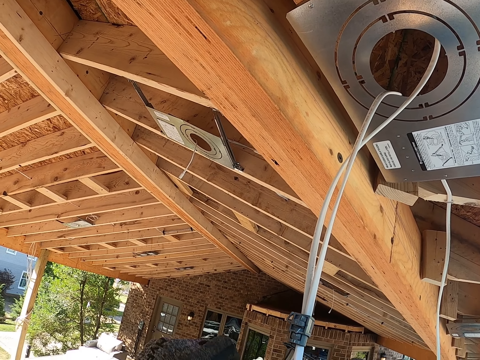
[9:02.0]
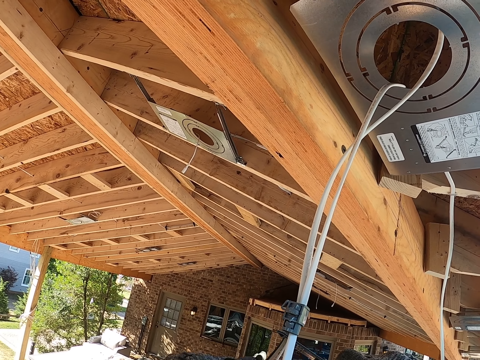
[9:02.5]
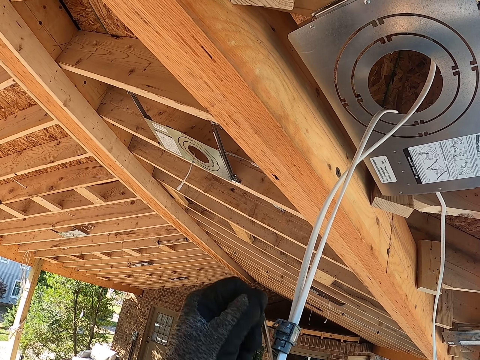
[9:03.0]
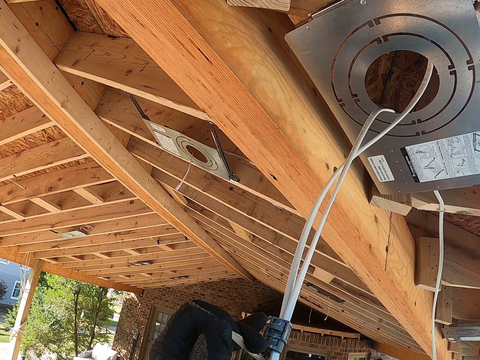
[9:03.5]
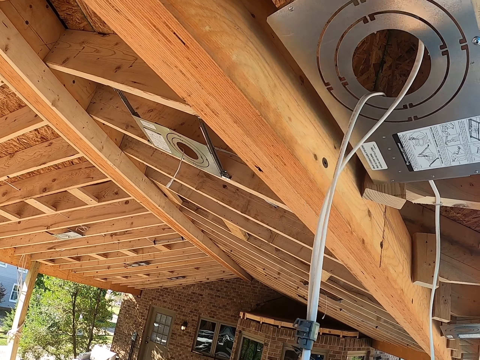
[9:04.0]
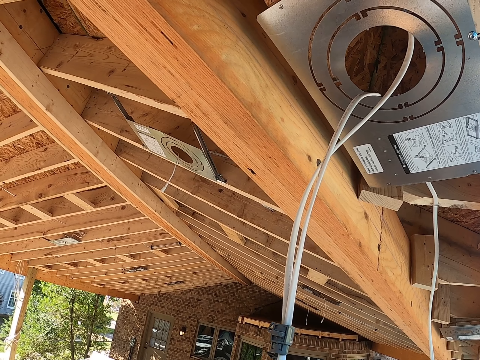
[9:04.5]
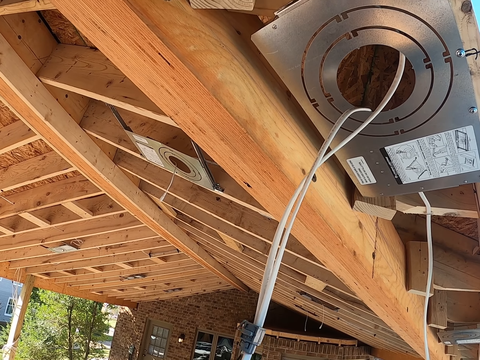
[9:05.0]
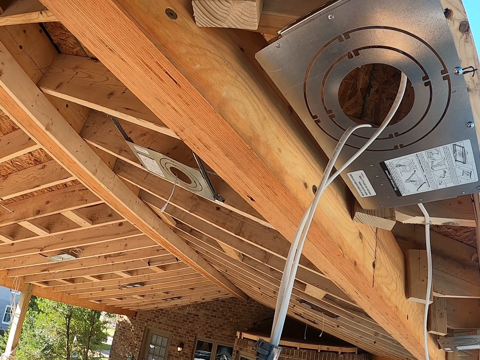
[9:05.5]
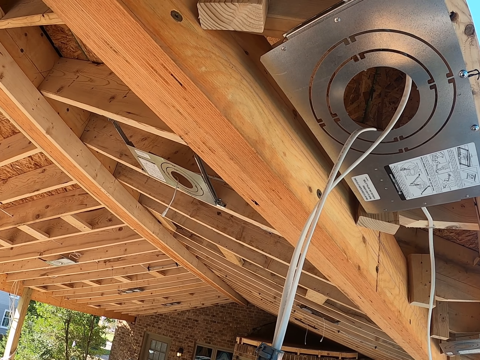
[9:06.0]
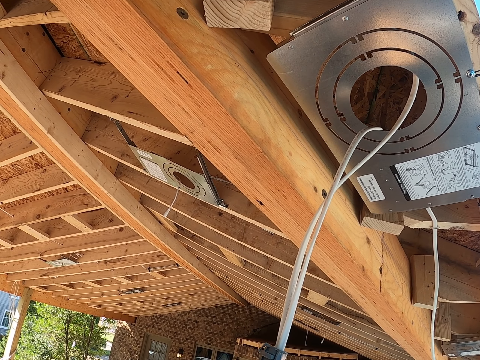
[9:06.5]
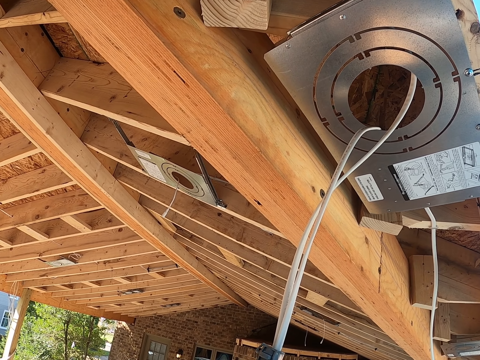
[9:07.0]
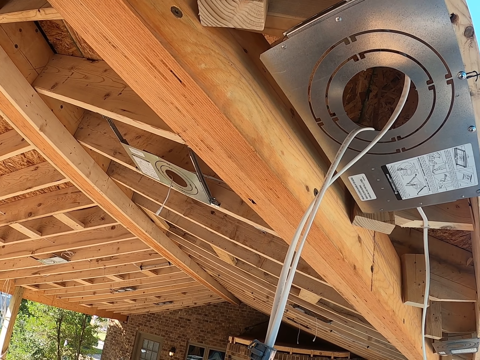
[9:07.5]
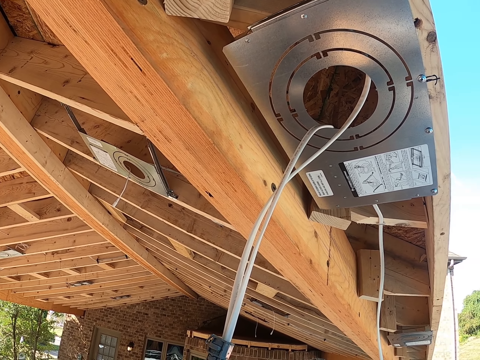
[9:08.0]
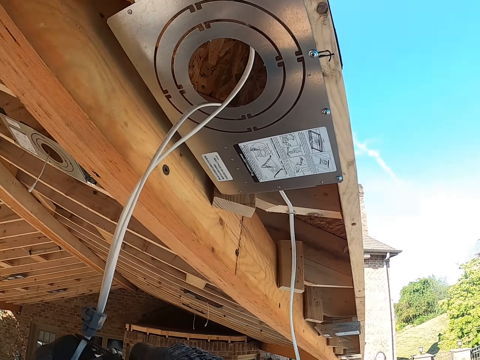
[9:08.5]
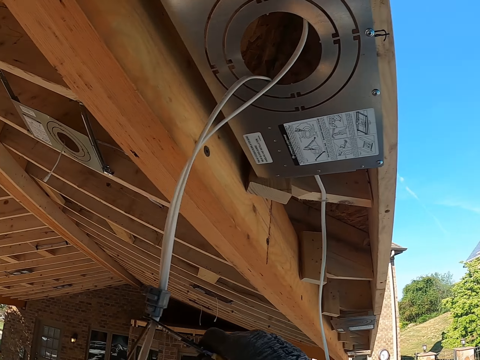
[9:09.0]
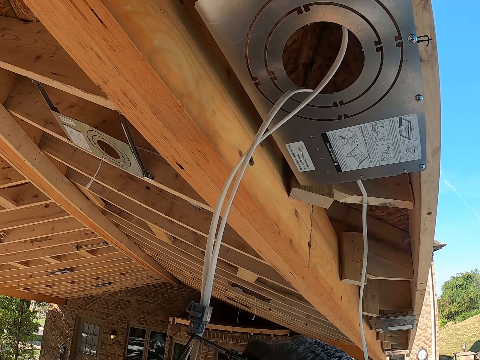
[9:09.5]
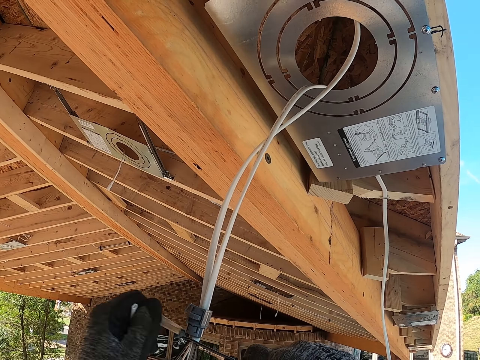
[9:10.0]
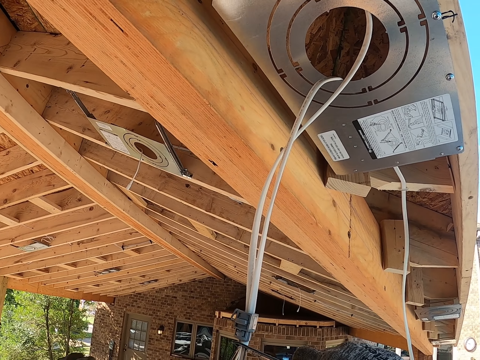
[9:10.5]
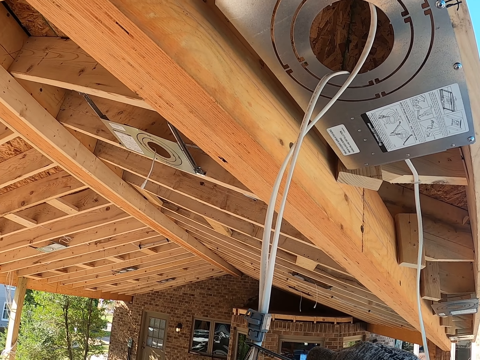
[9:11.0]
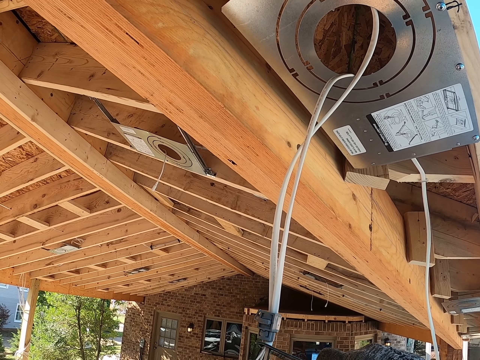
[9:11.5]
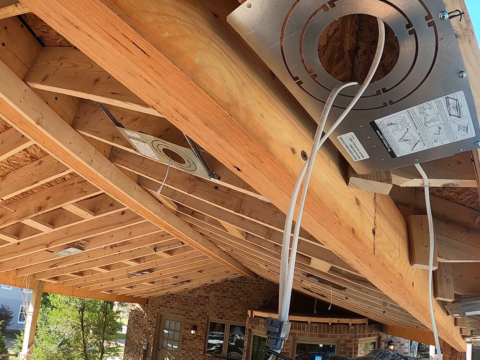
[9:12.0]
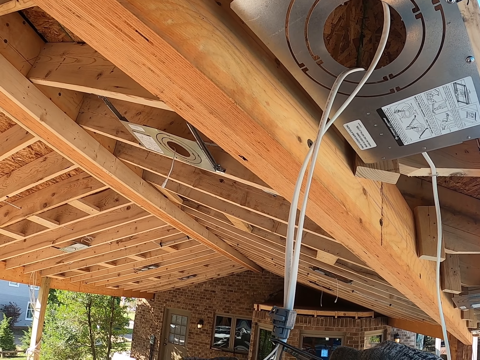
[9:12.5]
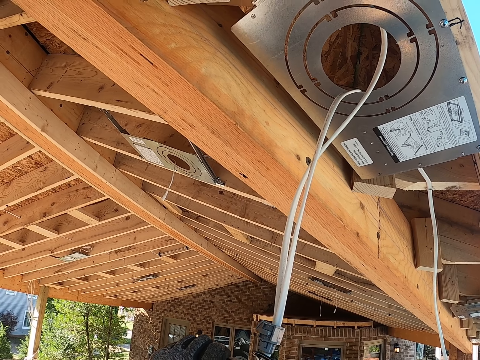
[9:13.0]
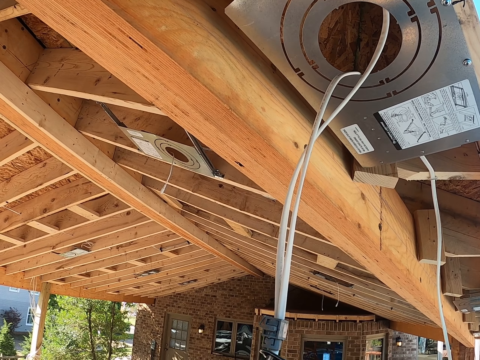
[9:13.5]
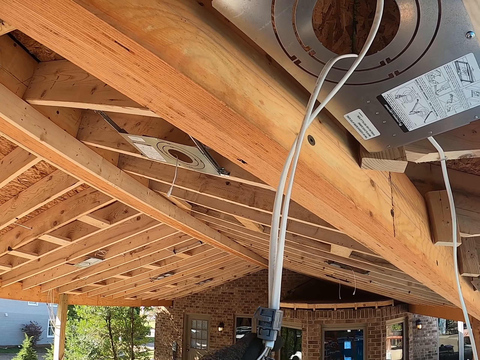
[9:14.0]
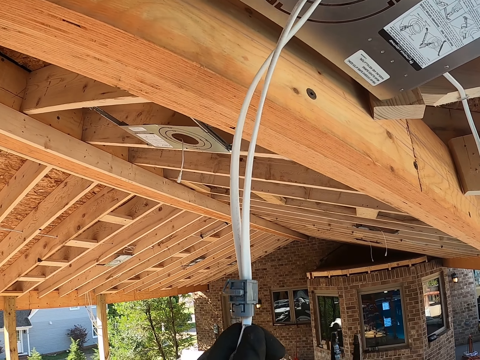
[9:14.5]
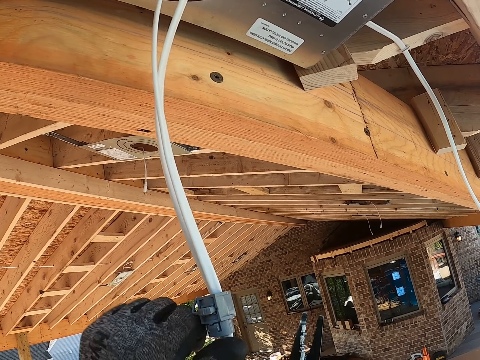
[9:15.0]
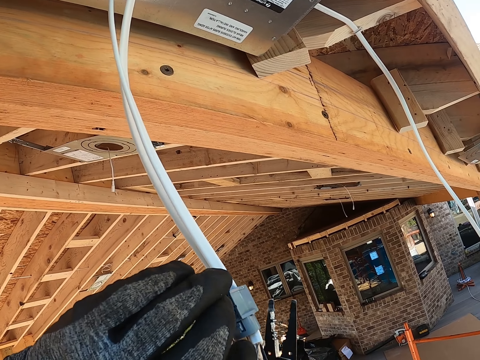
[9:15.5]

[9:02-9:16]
The camera wearer aligns the cable.

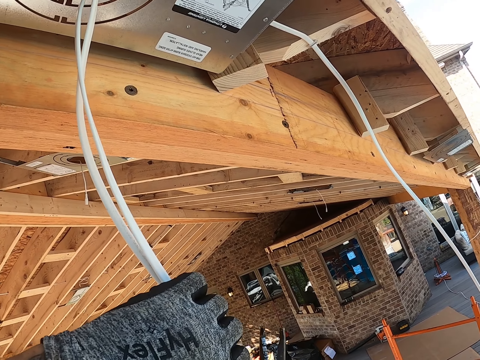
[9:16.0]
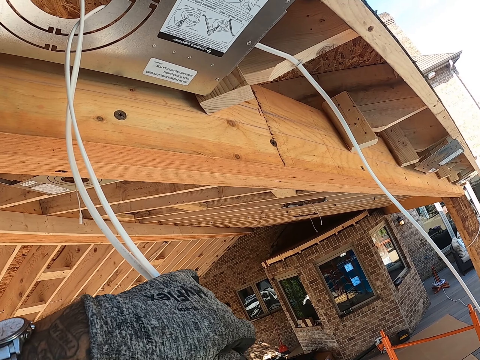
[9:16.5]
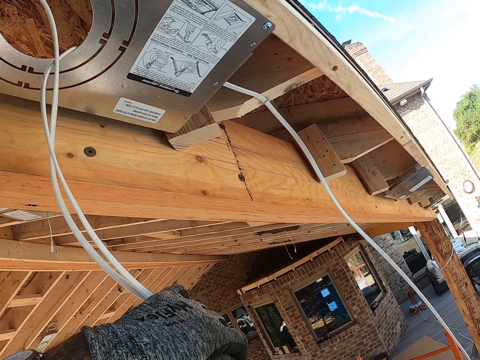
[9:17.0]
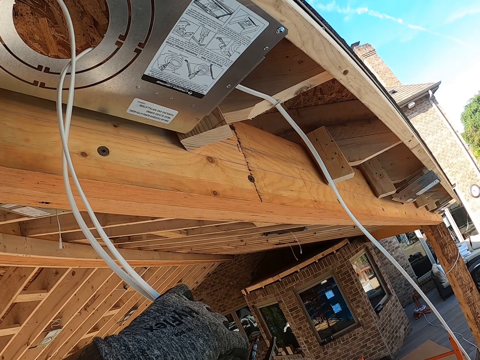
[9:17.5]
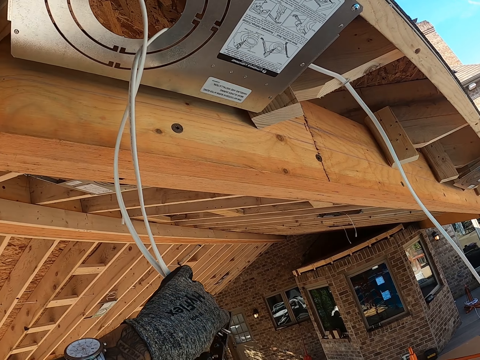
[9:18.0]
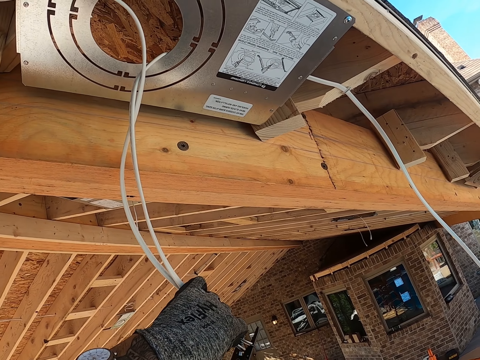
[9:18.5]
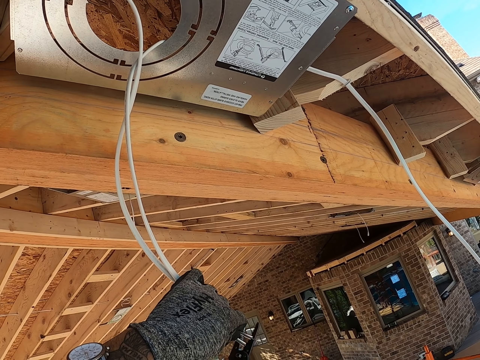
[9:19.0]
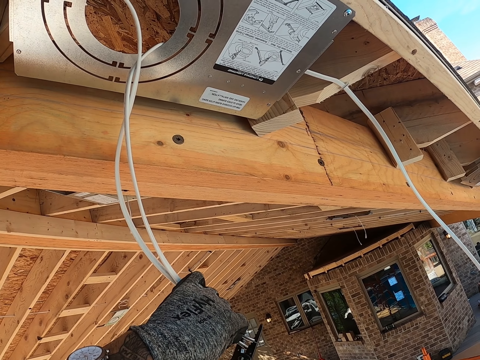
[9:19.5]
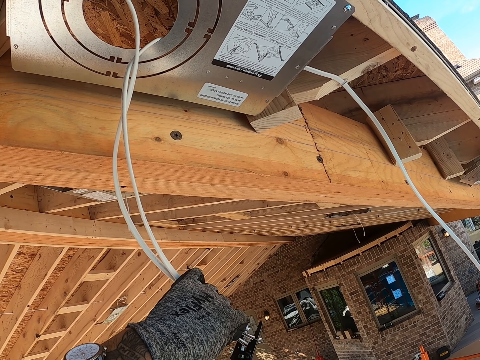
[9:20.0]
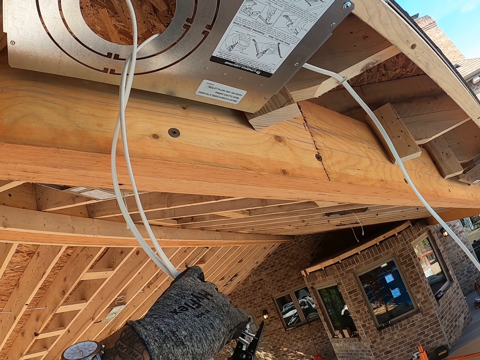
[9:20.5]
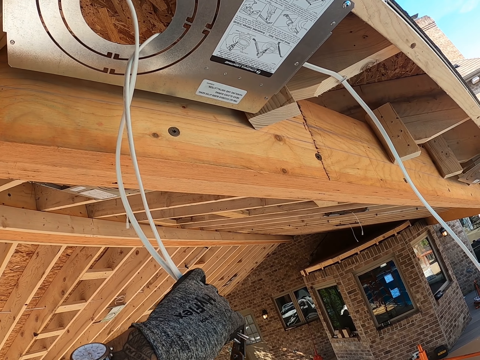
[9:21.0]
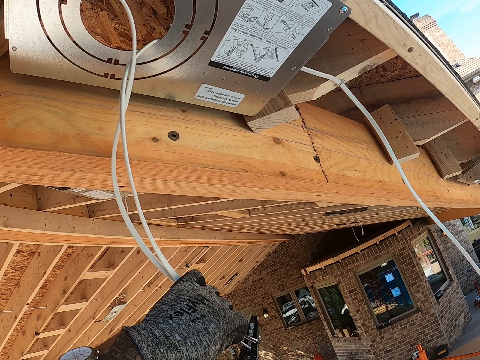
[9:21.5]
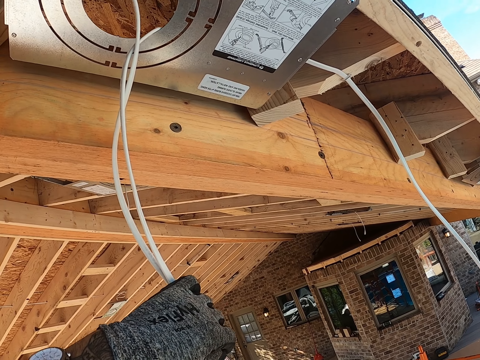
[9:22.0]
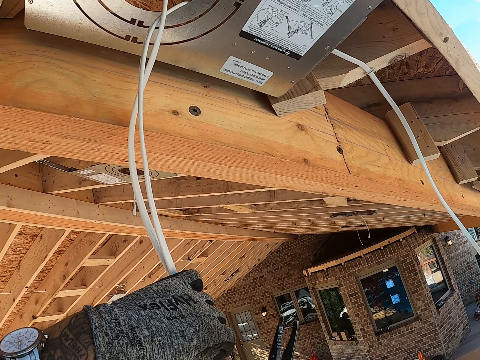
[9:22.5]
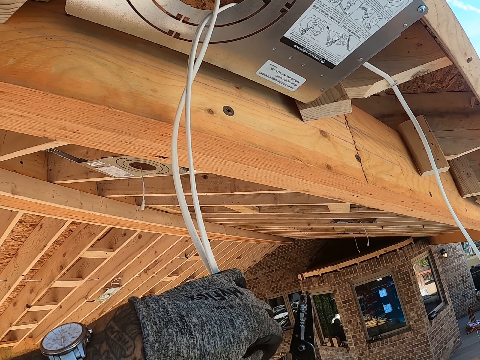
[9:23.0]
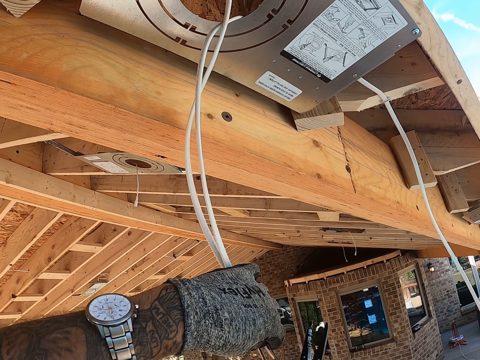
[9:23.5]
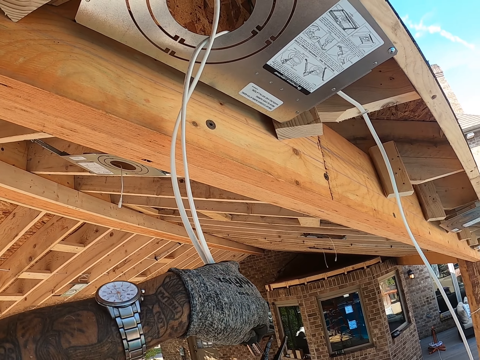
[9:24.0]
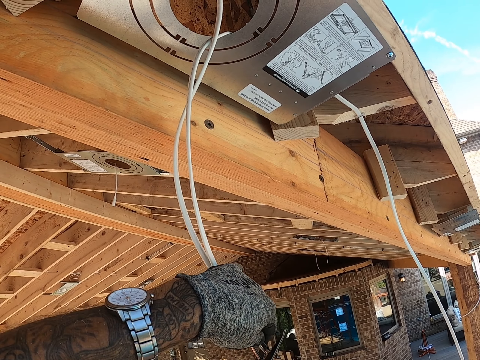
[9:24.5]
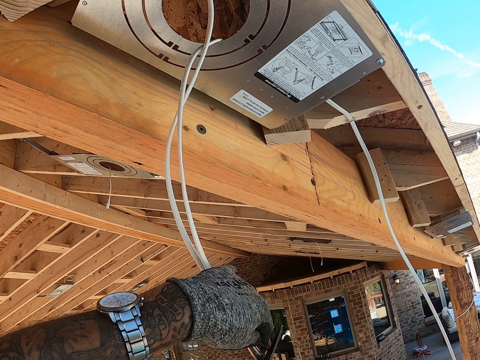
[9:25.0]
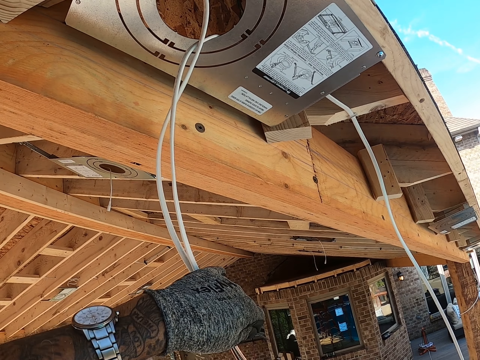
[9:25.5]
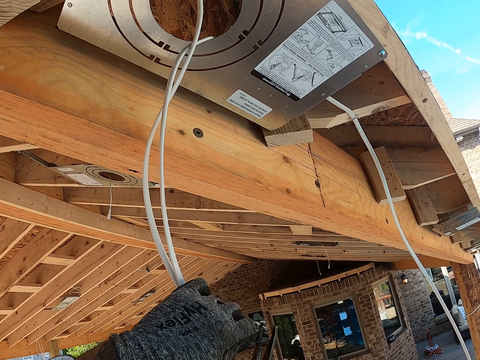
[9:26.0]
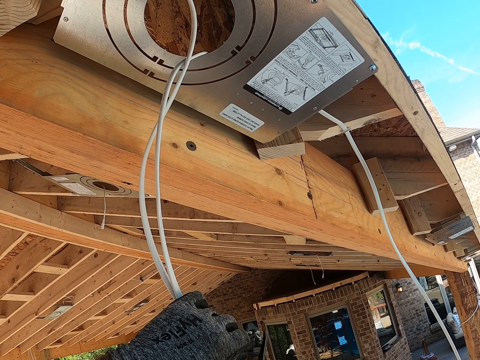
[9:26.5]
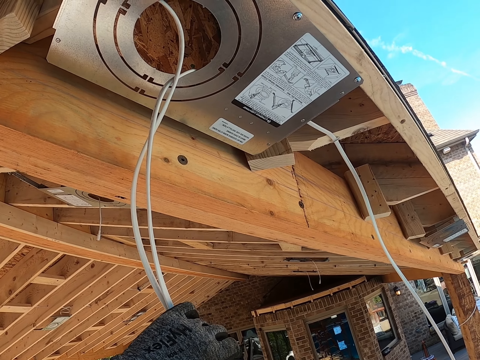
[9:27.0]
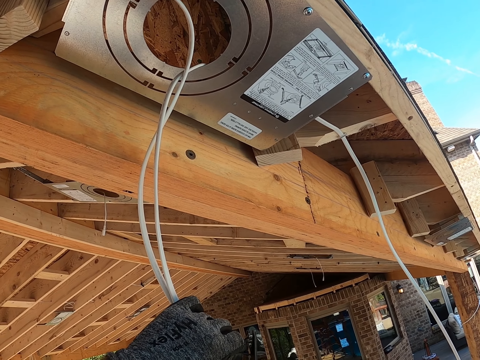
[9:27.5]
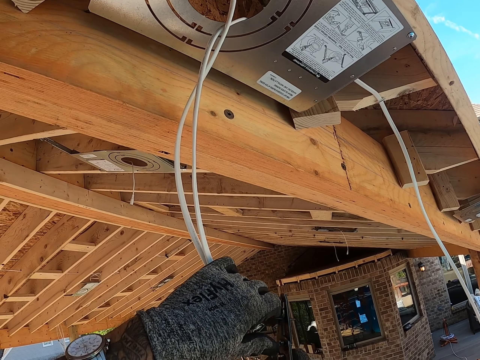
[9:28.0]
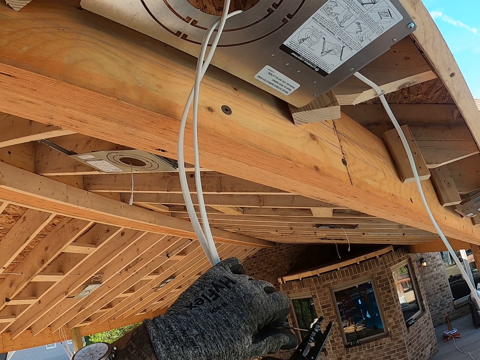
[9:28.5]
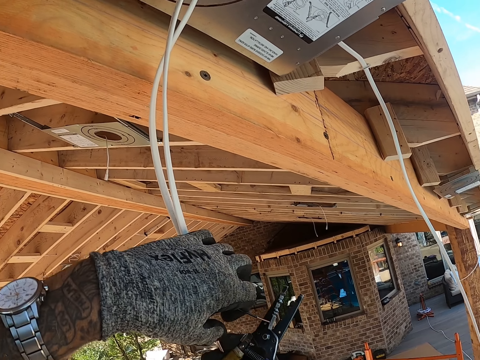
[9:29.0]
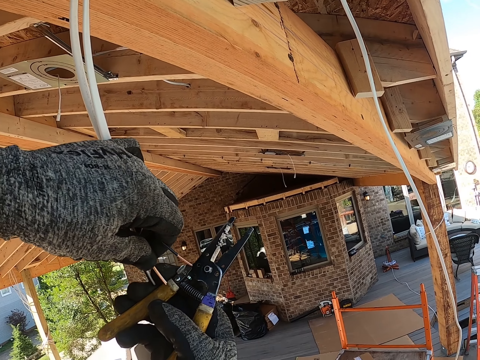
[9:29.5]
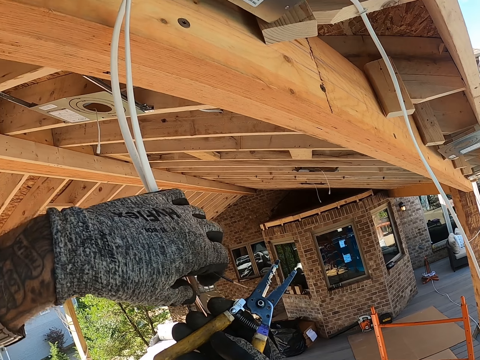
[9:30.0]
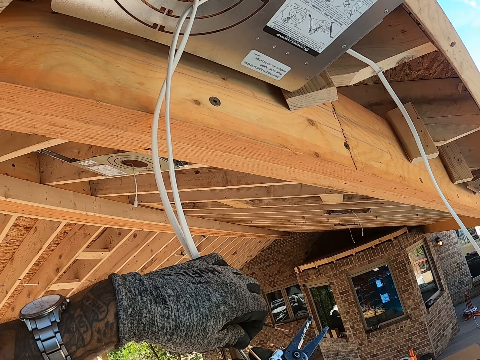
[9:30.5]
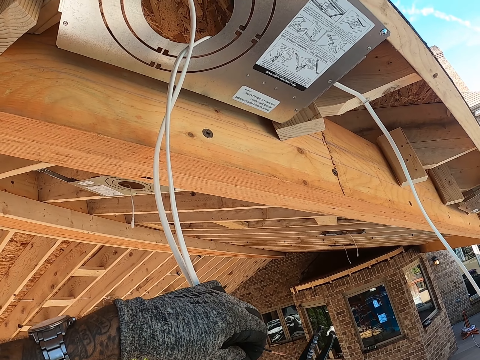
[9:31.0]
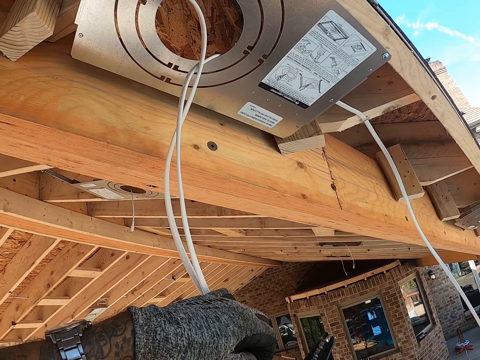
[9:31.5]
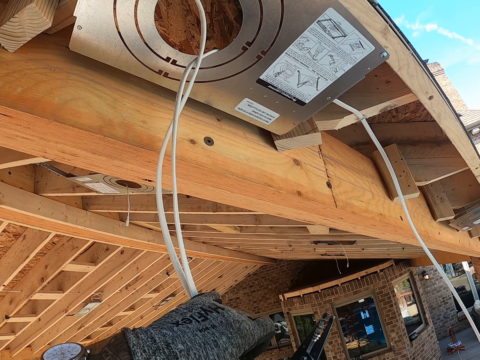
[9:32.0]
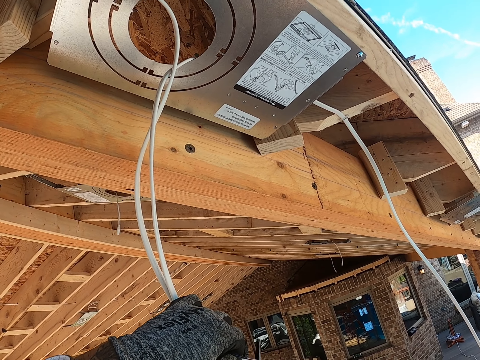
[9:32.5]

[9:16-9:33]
The camera wearer cuts the cables with pliers. They align the wires in the cable with the pliers.
